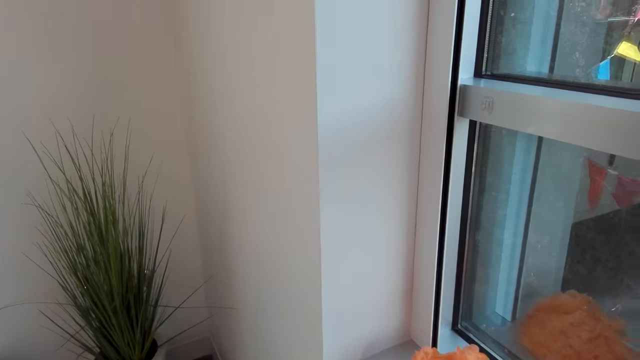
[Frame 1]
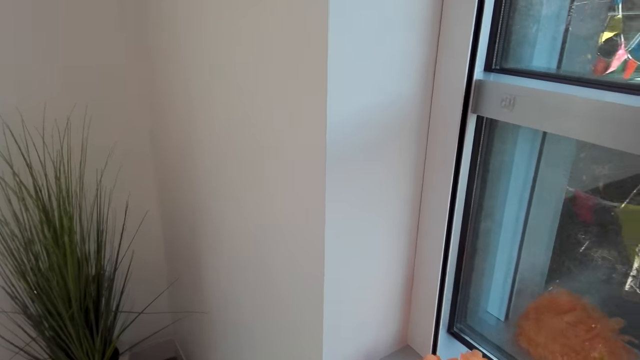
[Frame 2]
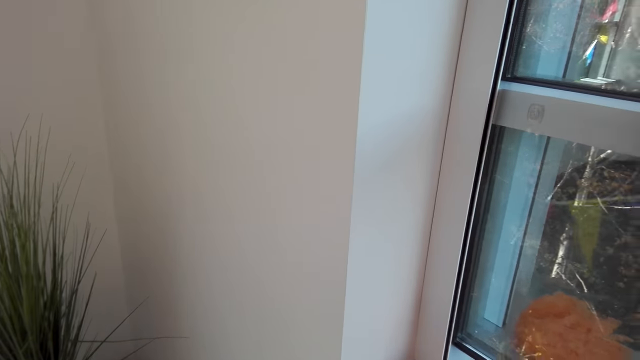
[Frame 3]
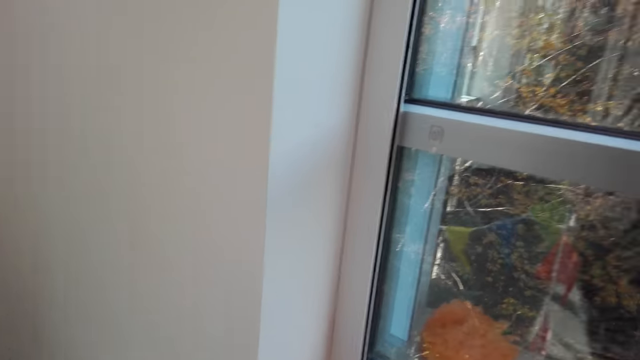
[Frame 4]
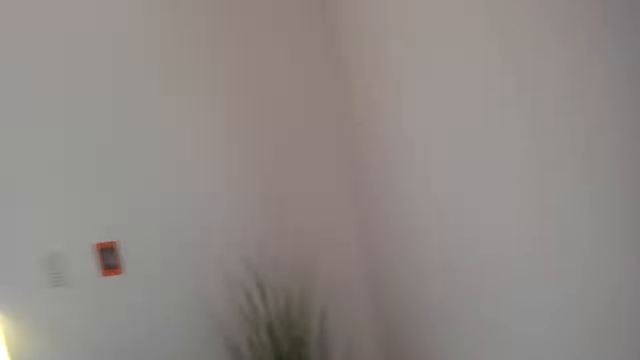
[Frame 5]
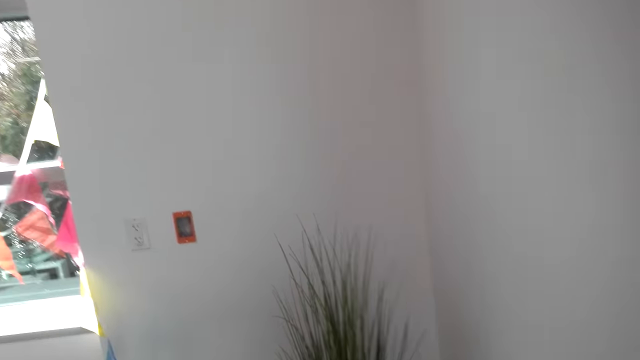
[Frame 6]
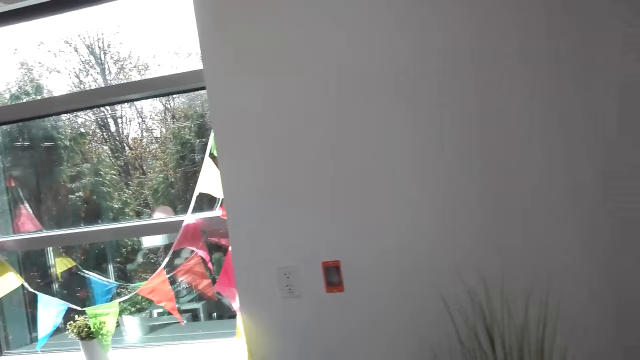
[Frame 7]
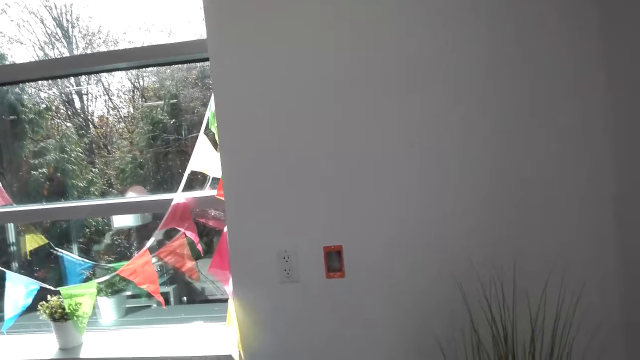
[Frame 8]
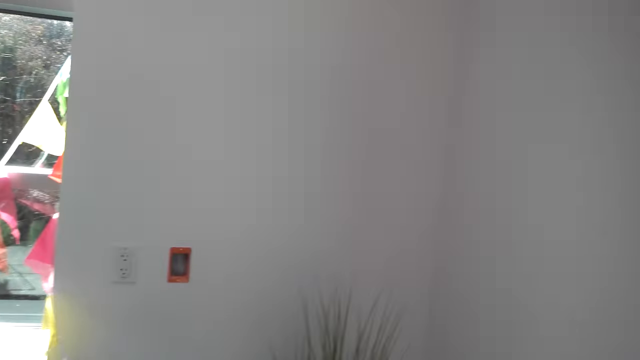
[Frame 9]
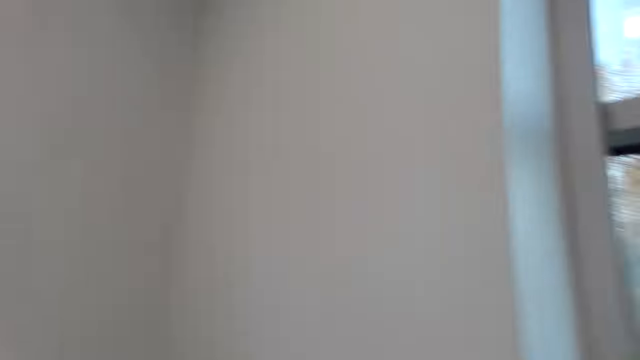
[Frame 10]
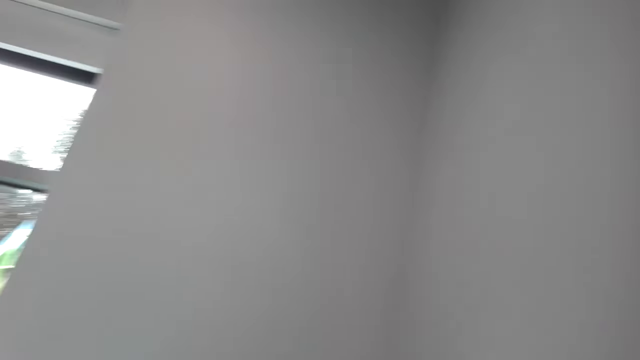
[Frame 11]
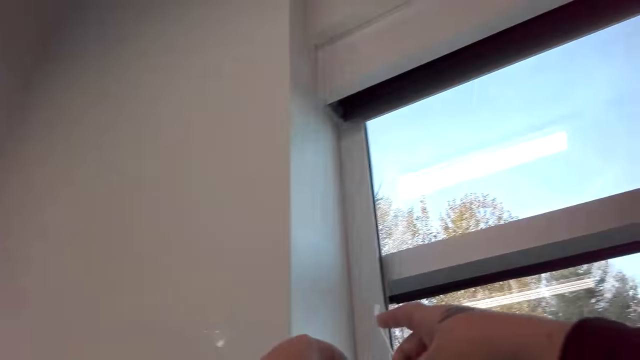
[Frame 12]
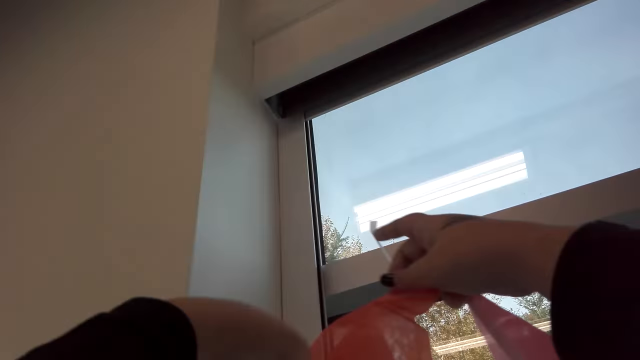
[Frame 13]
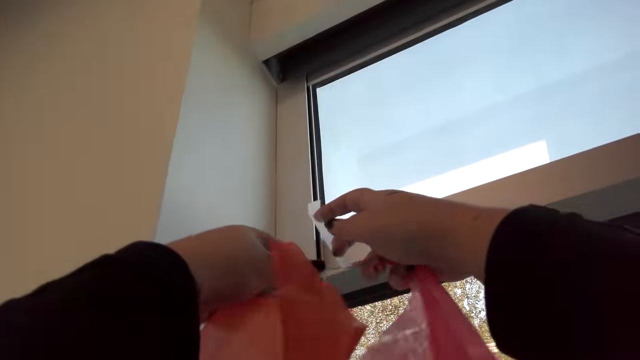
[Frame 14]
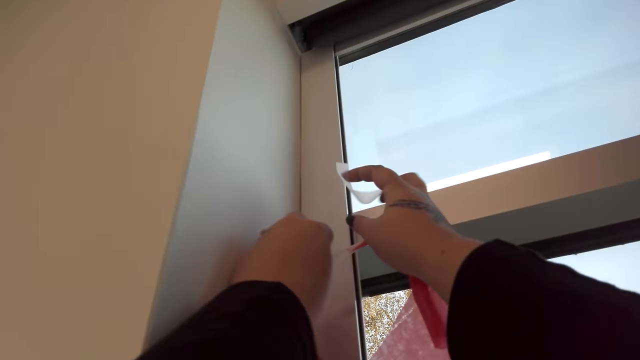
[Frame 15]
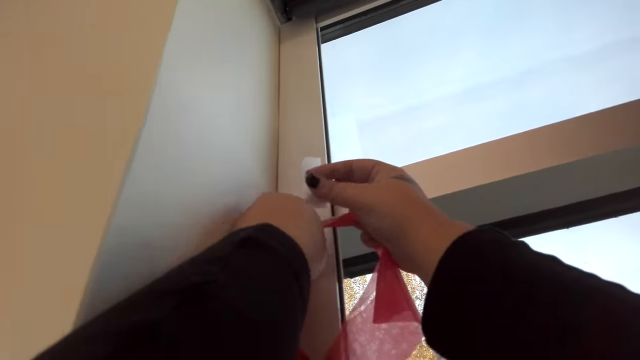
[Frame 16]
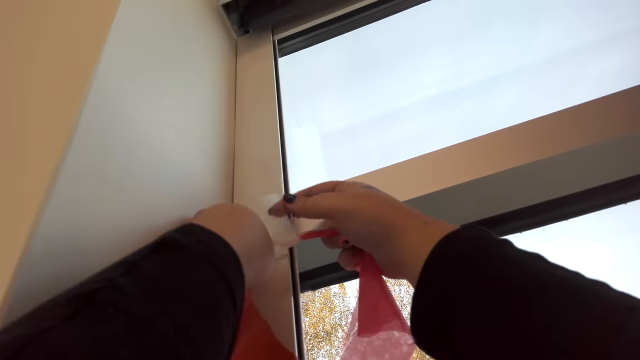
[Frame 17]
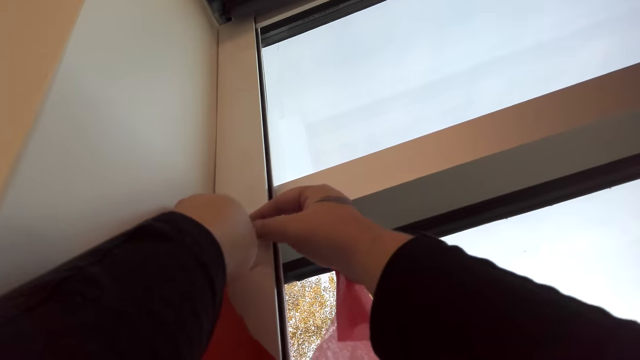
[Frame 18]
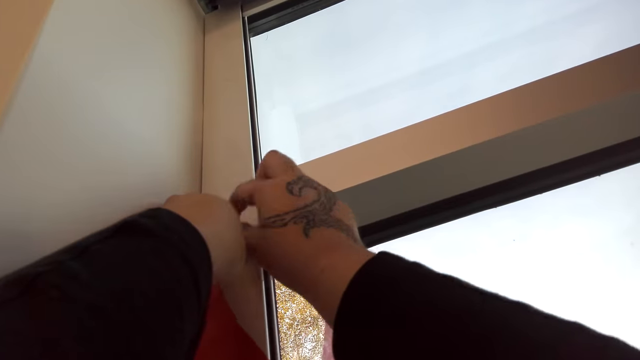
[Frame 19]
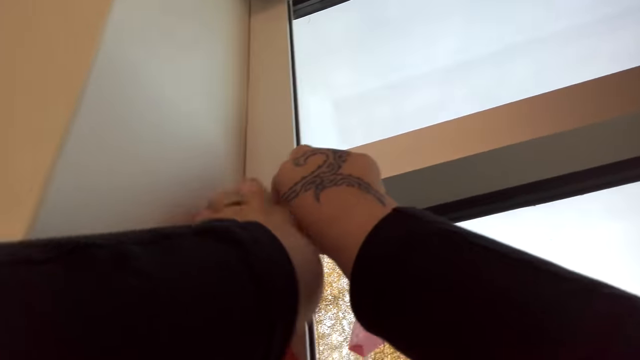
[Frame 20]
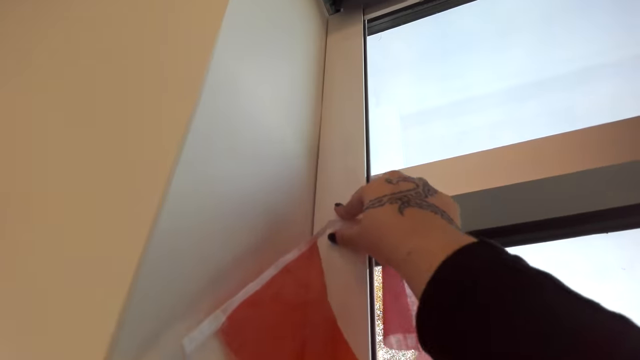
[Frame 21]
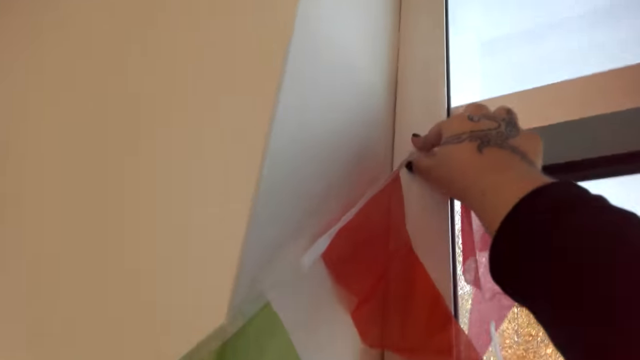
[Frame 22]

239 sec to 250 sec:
The camera wearer sticks the triangular decorations on the wall.

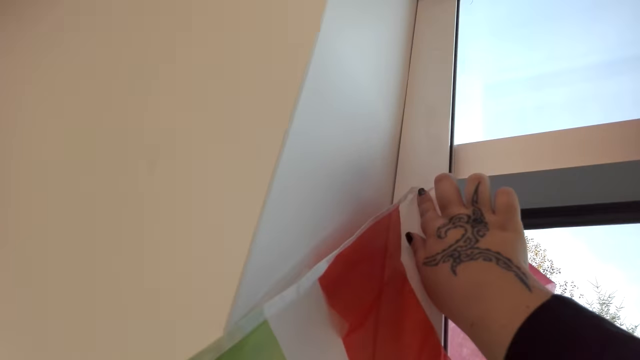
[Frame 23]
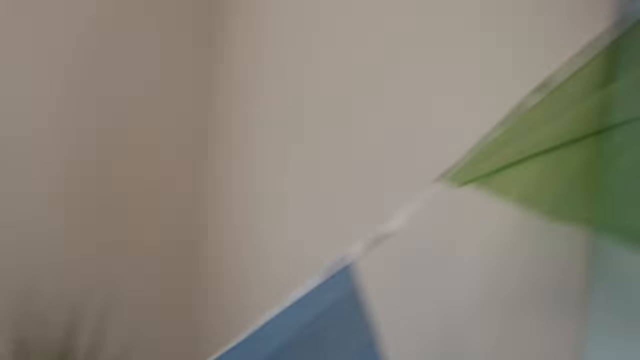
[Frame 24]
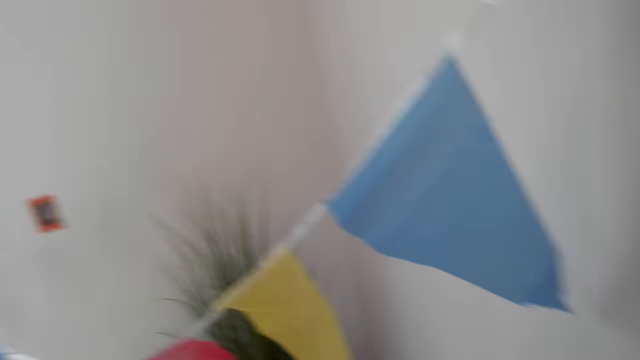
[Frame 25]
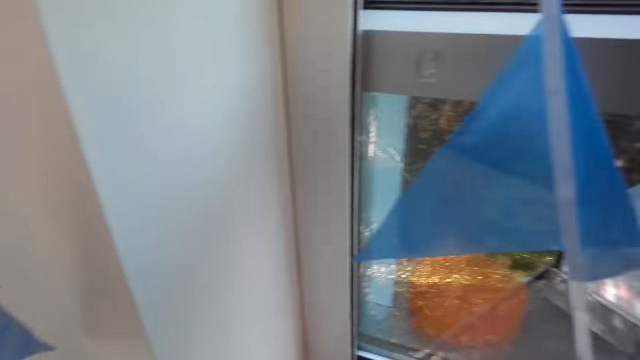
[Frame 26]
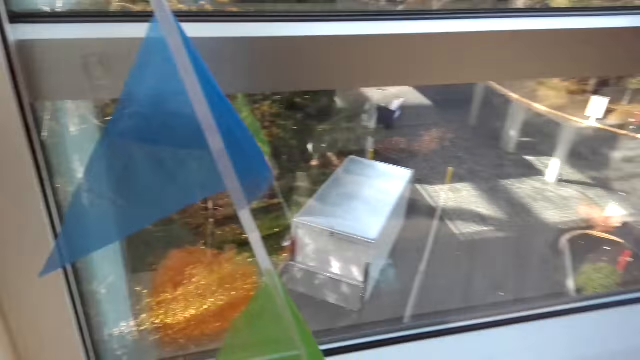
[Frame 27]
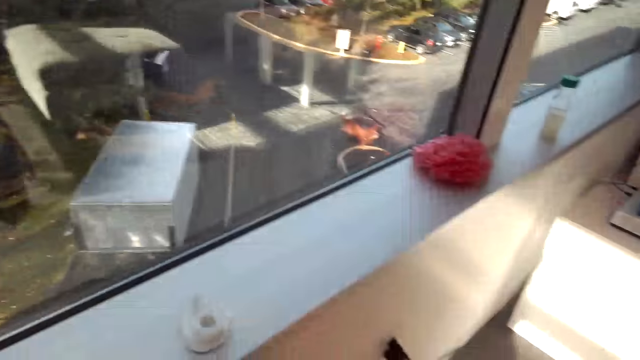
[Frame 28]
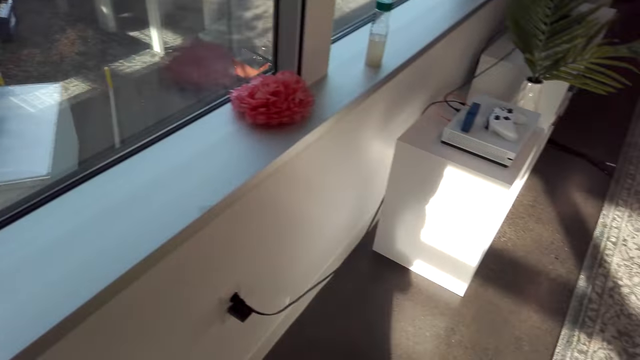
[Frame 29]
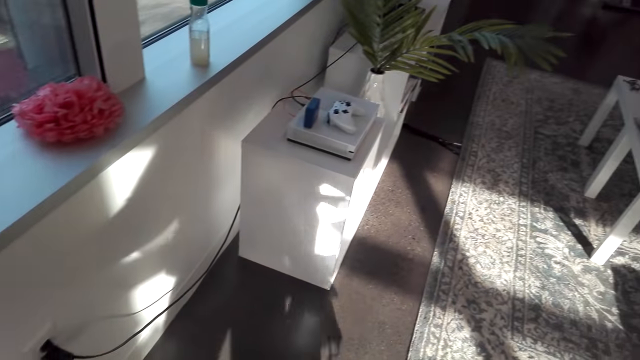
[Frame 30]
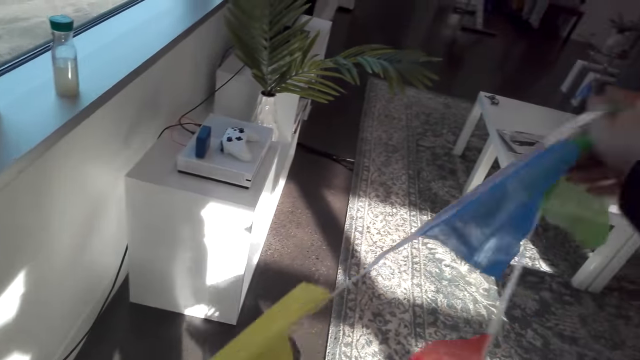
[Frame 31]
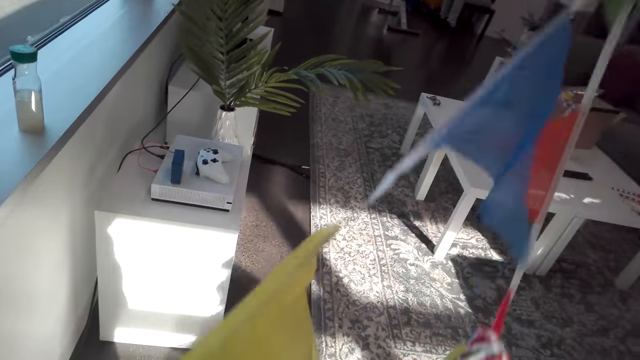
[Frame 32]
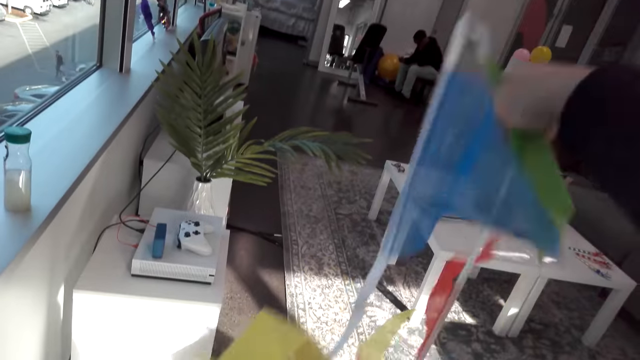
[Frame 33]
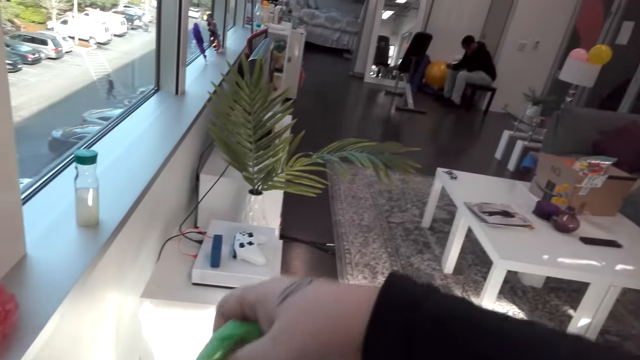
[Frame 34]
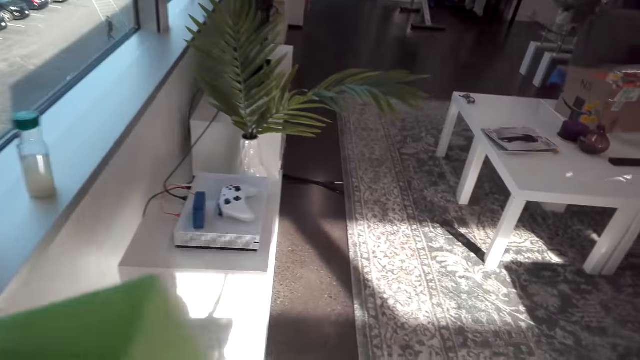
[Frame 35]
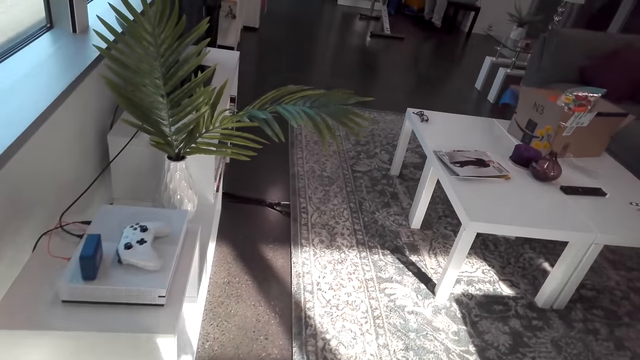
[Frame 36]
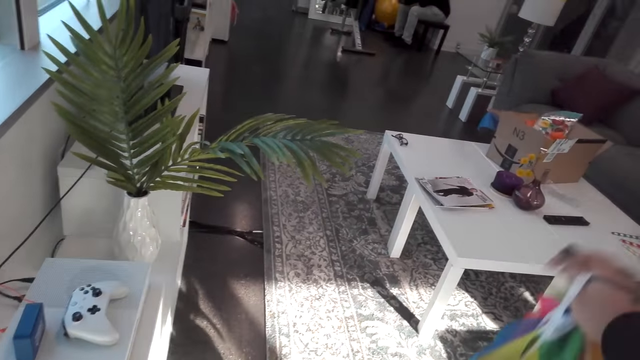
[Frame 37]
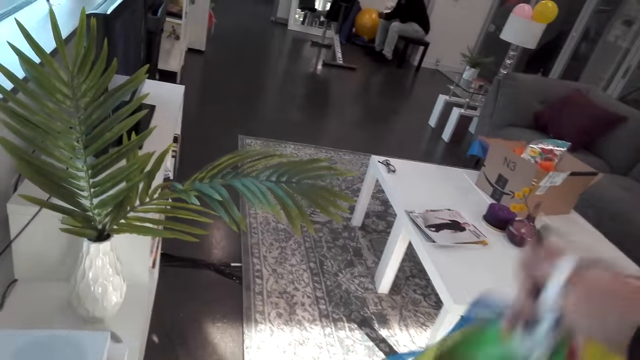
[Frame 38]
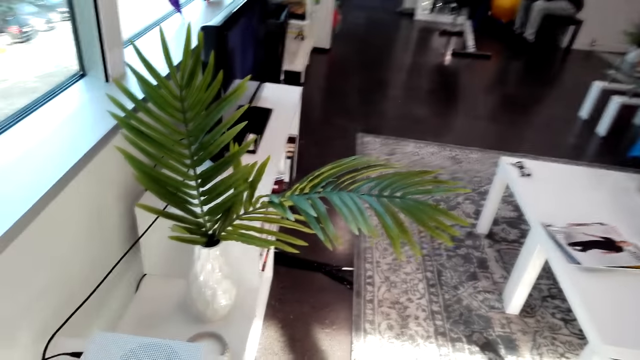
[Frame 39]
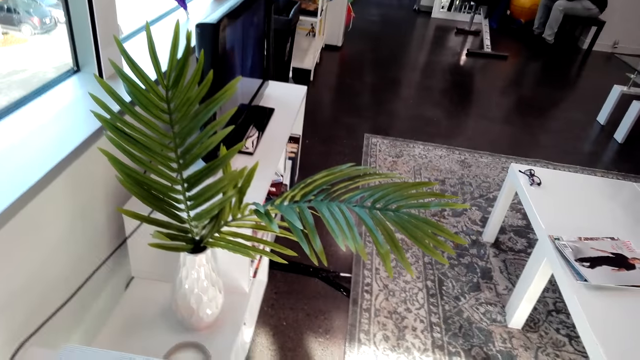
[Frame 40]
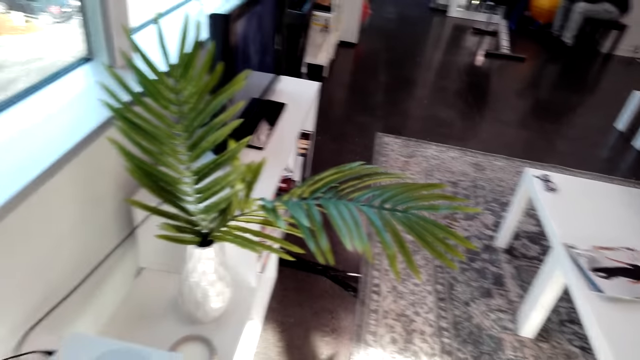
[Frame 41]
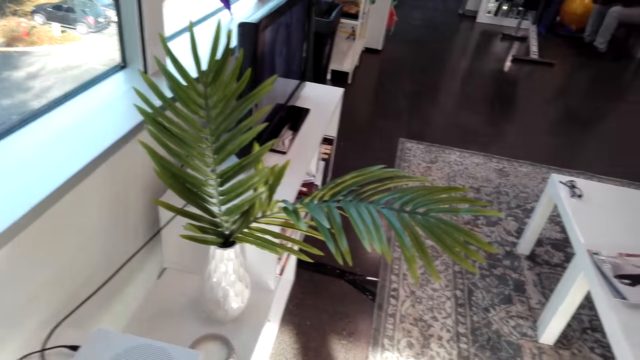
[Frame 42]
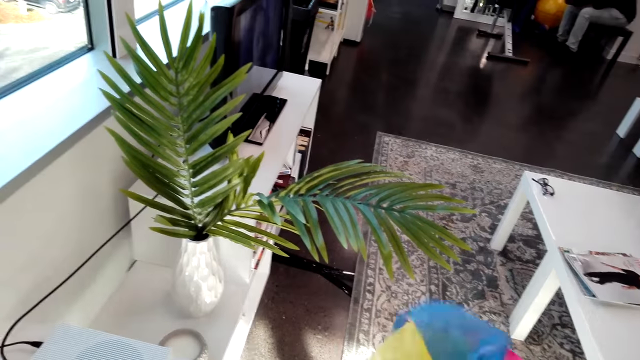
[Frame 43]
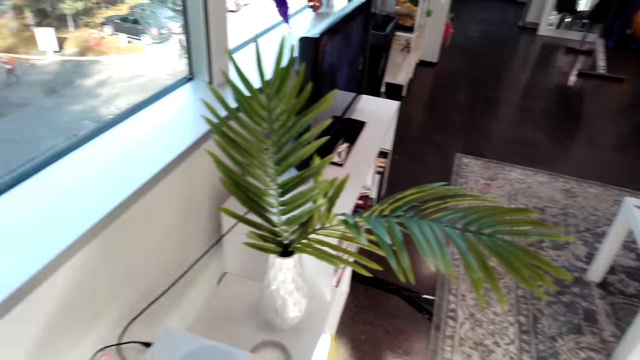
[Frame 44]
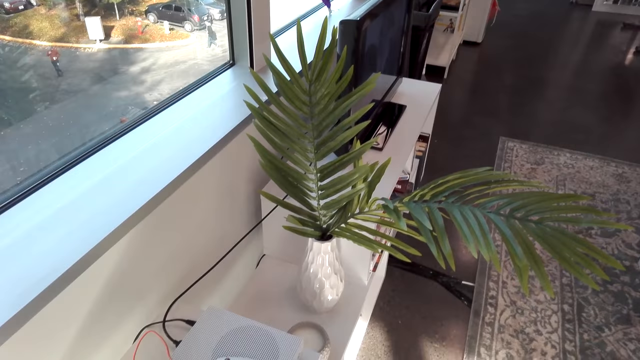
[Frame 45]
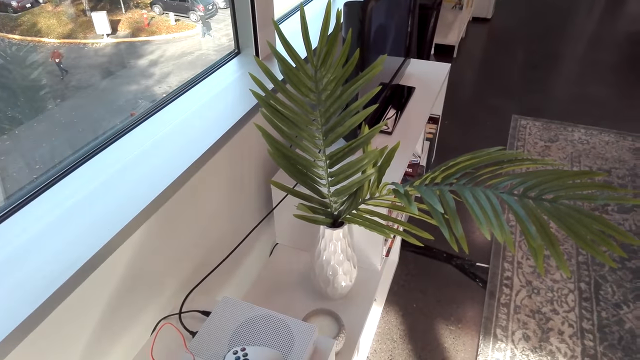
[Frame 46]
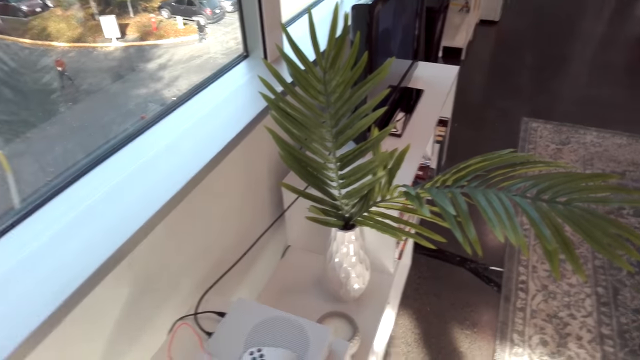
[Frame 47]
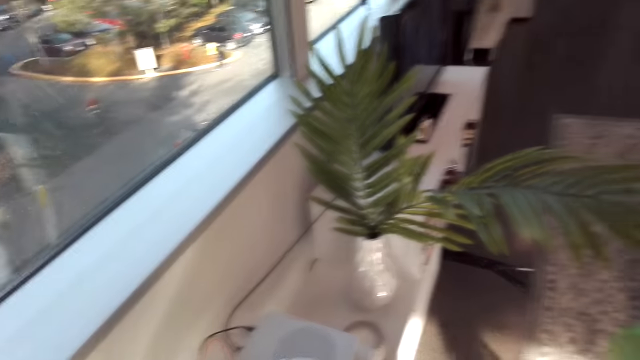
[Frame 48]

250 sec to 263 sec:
The camera wearer sorts the triangular decorations. They look around.
